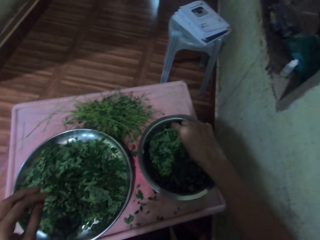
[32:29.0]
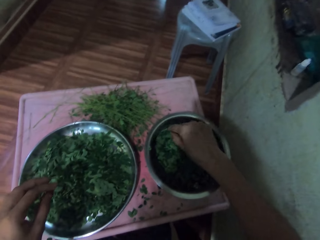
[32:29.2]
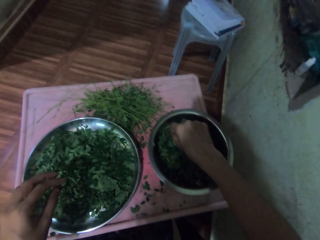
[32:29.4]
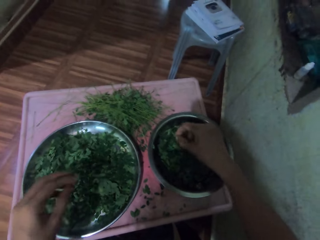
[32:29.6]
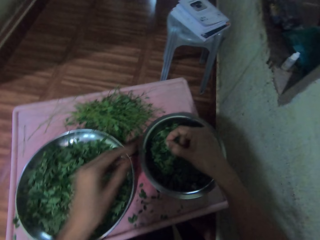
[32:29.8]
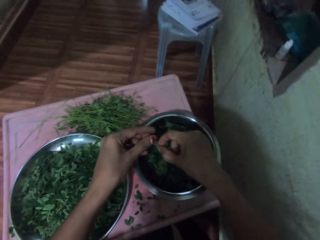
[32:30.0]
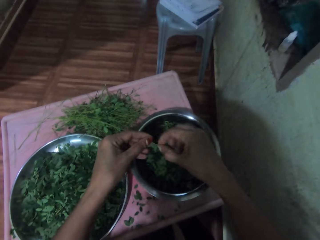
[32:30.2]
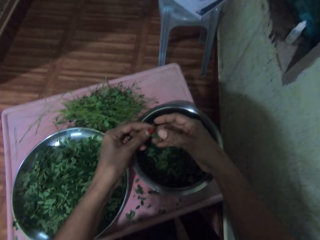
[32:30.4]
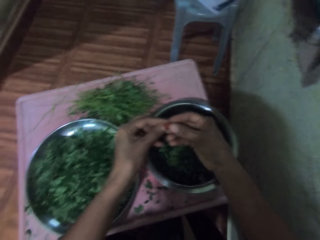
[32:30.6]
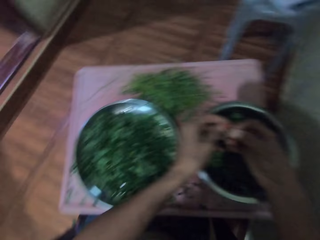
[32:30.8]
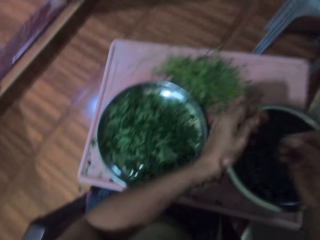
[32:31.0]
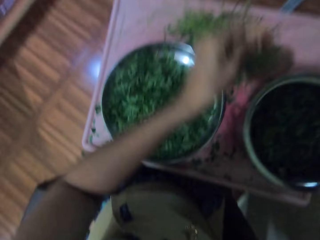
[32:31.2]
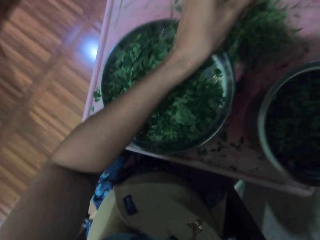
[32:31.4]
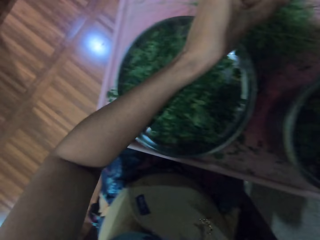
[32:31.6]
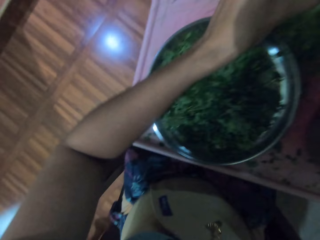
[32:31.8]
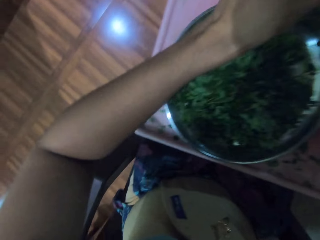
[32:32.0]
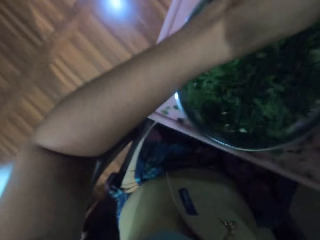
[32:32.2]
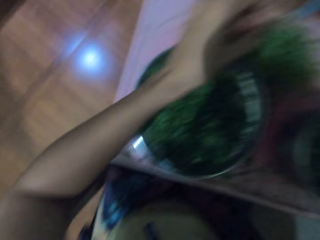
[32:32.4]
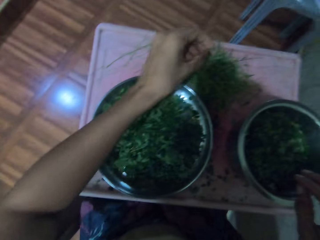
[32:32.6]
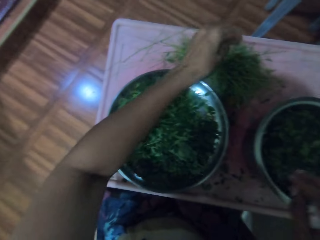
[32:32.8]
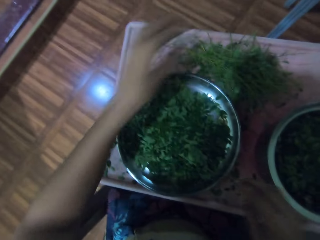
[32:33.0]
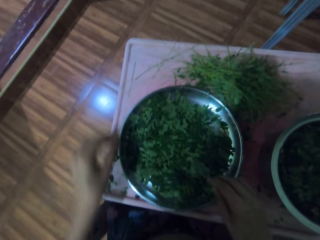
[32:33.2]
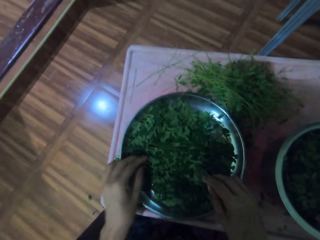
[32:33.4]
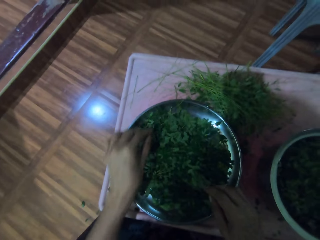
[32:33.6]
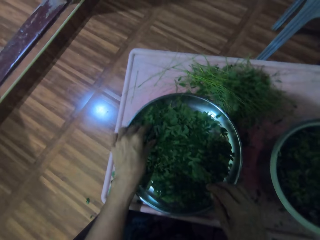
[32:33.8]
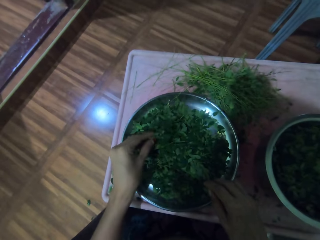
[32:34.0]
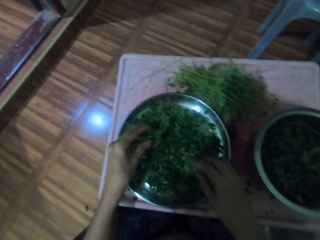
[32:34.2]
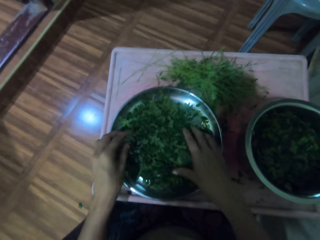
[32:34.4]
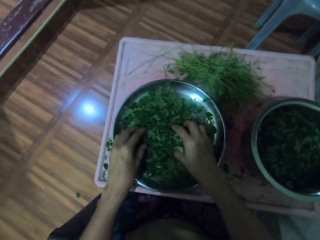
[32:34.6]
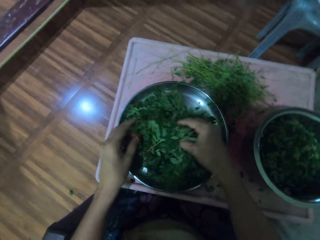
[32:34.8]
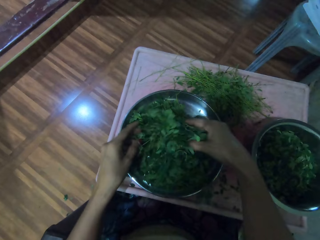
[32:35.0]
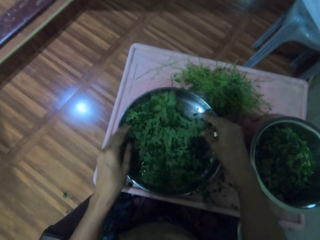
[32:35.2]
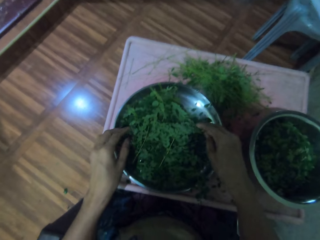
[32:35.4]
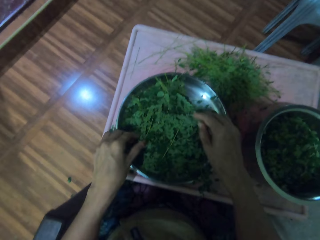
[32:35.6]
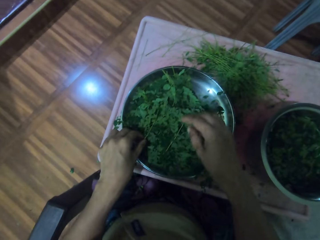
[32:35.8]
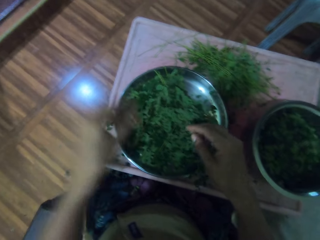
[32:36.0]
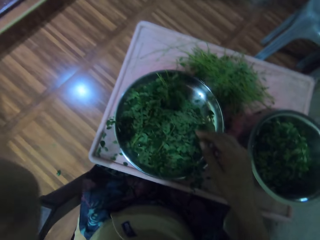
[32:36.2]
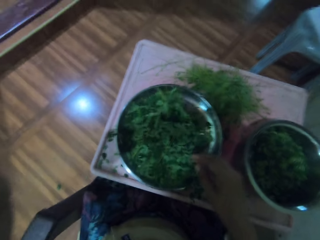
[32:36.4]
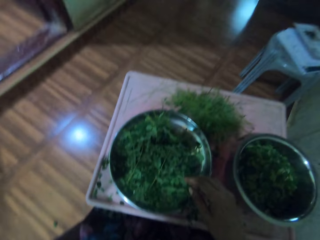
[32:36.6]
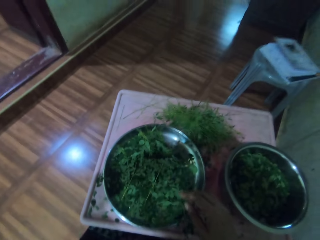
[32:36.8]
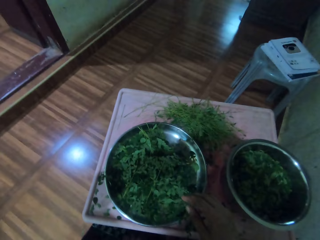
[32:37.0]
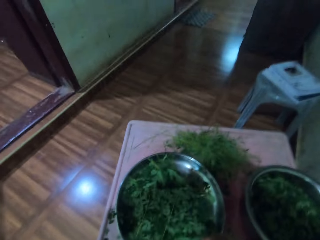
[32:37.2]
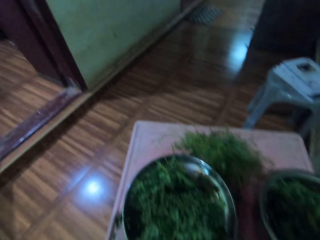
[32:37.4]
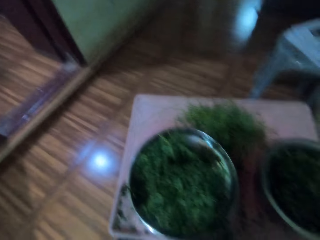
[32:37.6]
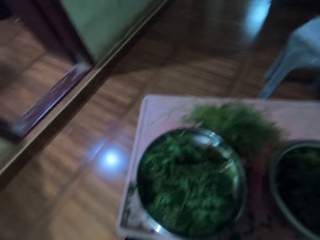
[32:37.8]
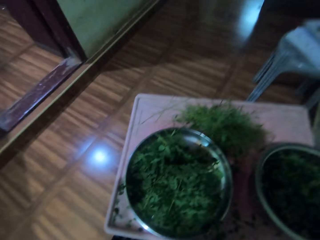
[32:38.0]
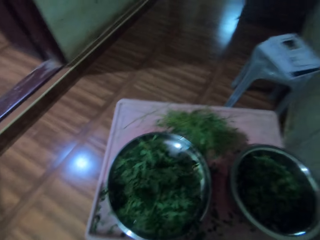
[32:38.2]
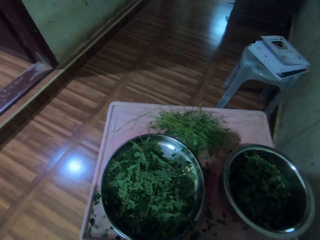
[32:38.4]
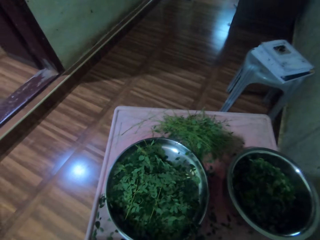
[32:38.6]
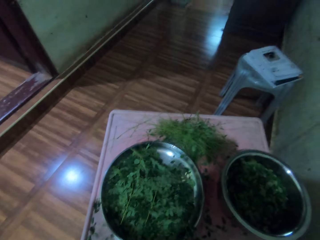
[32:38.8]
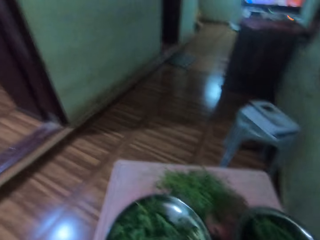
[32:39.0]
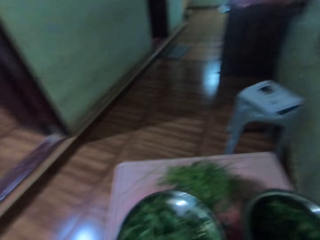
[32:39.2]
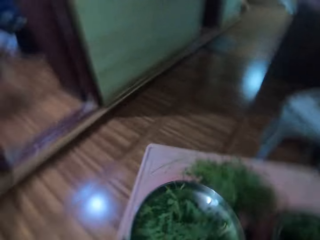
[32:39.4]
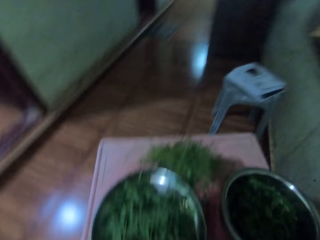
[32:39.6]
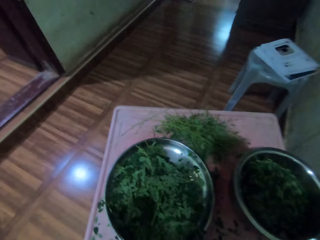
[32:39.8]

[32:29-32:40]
The camera wearer picks a leaf with his right hand. He holds the leaf with both hands. He puts down the leaf with his left hand. He picks vegetables from the tray. He shuffles the plants with both hands. He raises his left hand. He adjusts the camera.

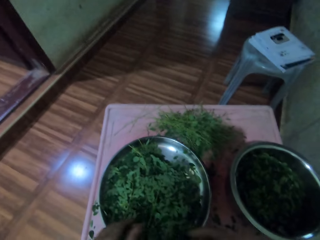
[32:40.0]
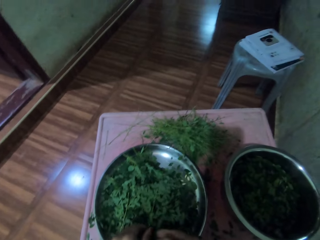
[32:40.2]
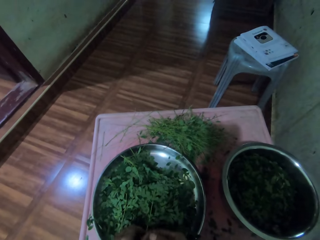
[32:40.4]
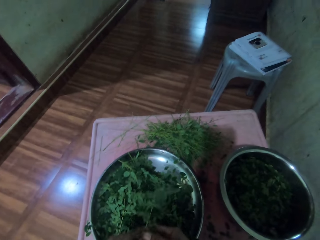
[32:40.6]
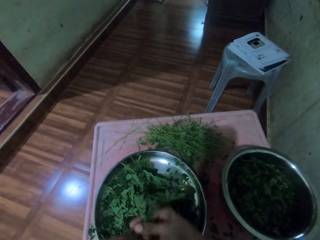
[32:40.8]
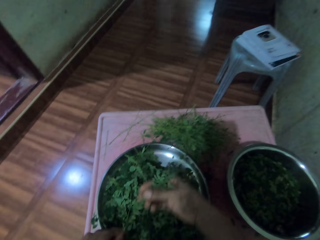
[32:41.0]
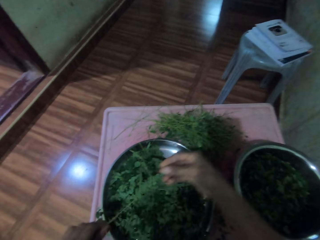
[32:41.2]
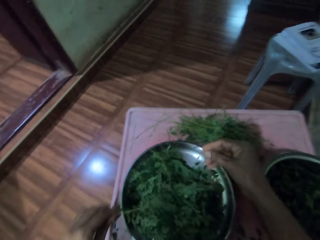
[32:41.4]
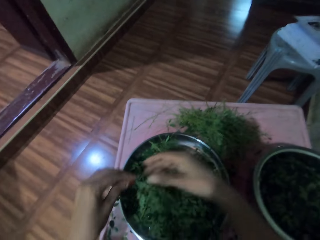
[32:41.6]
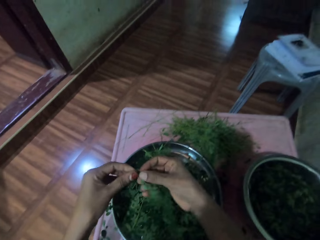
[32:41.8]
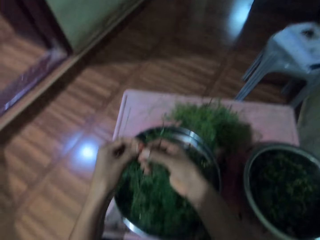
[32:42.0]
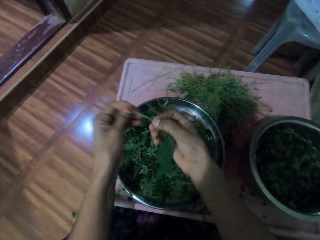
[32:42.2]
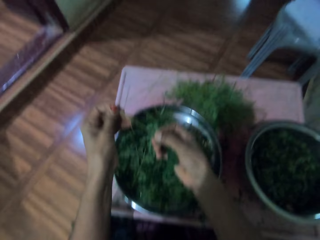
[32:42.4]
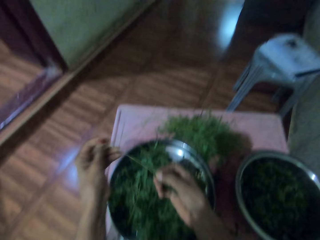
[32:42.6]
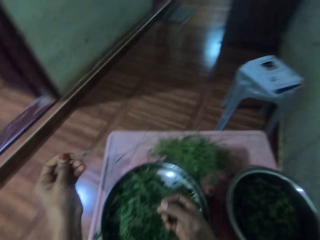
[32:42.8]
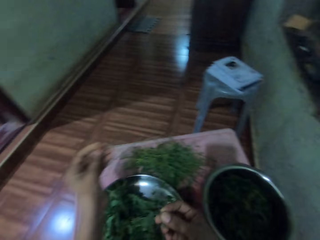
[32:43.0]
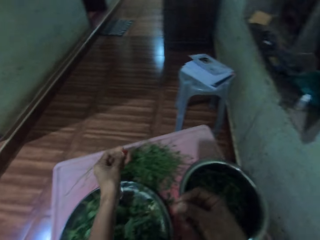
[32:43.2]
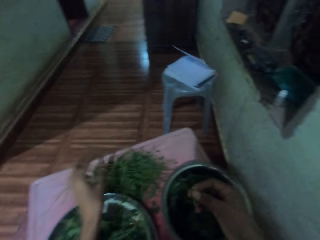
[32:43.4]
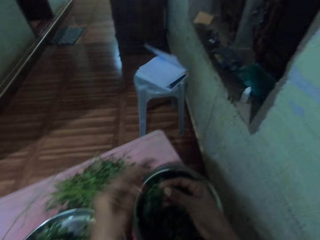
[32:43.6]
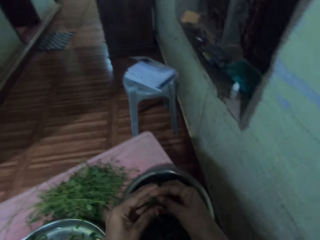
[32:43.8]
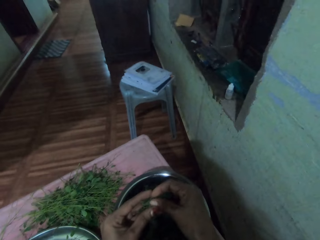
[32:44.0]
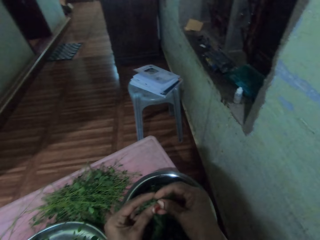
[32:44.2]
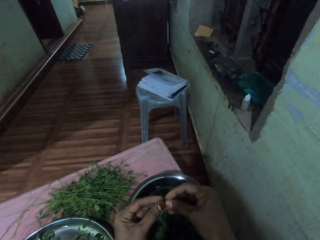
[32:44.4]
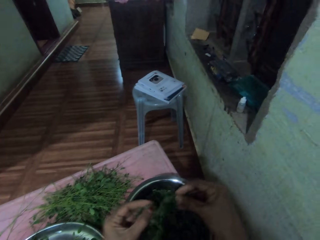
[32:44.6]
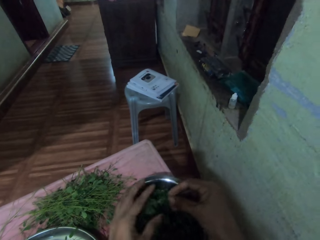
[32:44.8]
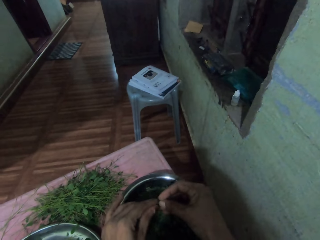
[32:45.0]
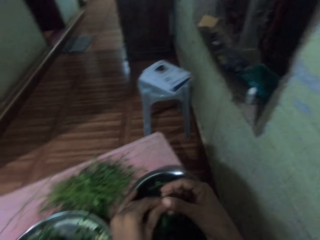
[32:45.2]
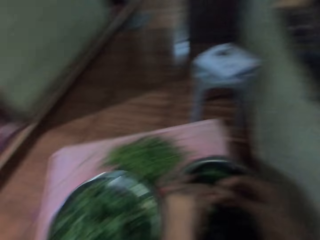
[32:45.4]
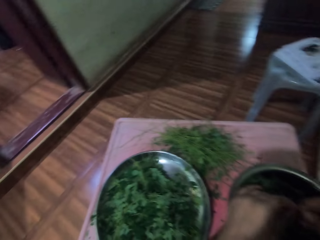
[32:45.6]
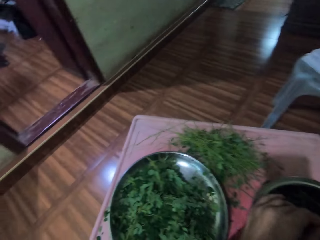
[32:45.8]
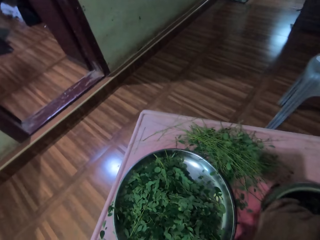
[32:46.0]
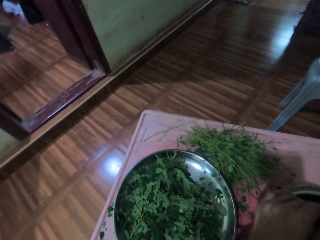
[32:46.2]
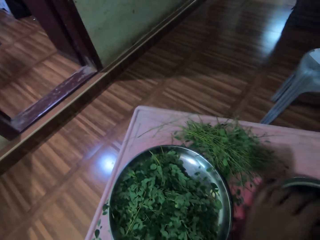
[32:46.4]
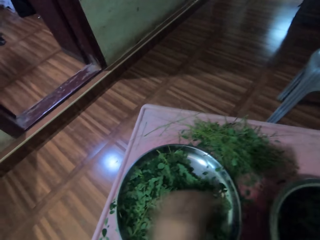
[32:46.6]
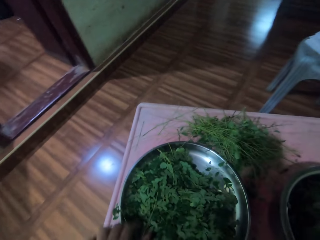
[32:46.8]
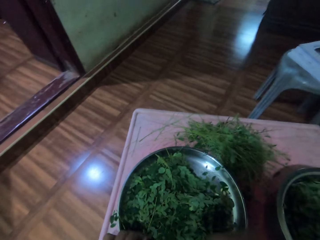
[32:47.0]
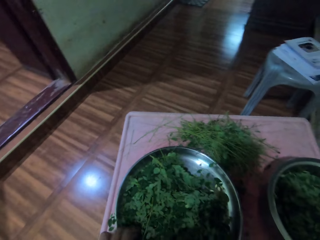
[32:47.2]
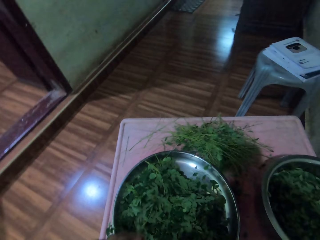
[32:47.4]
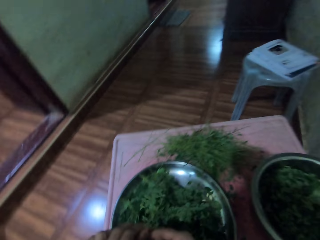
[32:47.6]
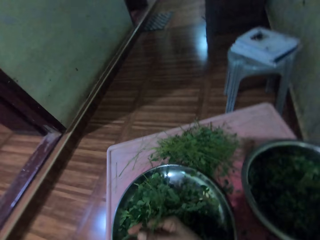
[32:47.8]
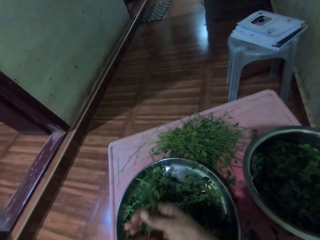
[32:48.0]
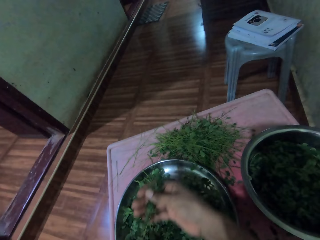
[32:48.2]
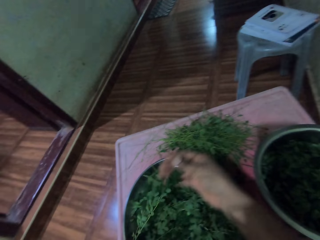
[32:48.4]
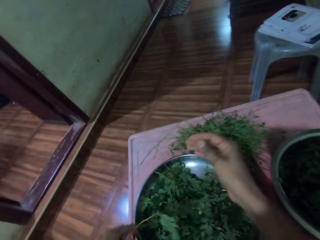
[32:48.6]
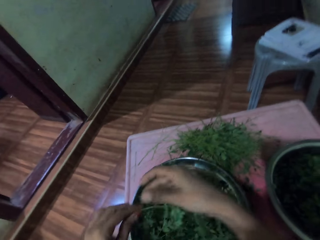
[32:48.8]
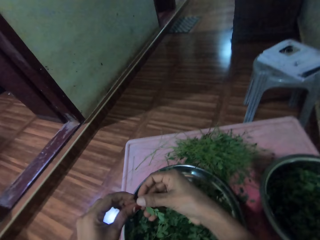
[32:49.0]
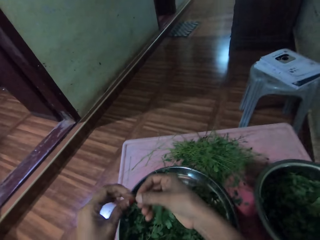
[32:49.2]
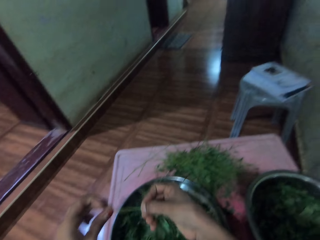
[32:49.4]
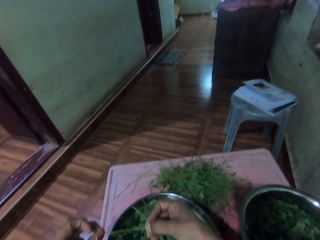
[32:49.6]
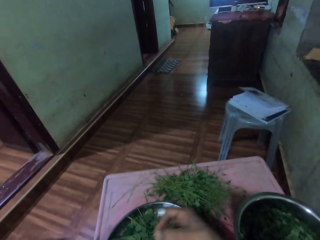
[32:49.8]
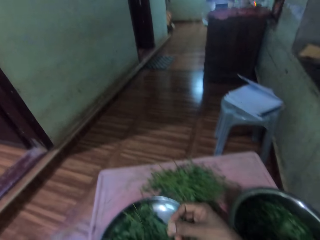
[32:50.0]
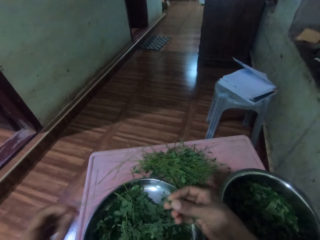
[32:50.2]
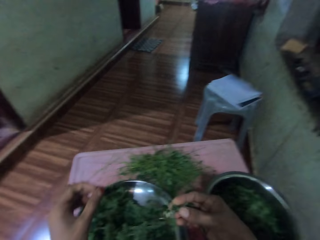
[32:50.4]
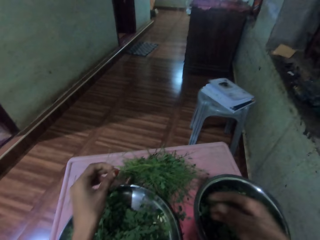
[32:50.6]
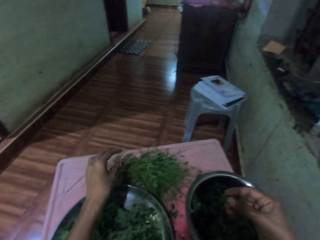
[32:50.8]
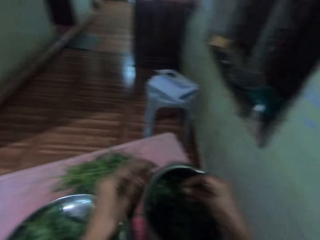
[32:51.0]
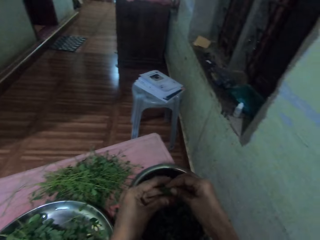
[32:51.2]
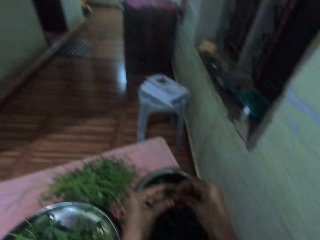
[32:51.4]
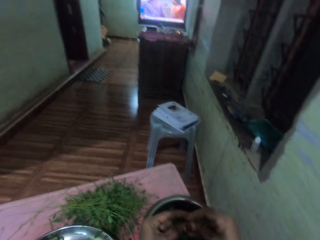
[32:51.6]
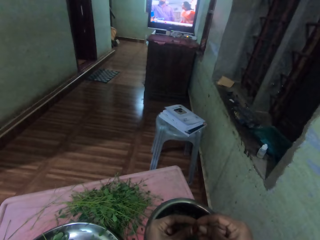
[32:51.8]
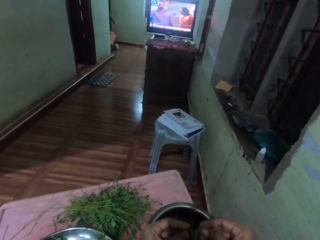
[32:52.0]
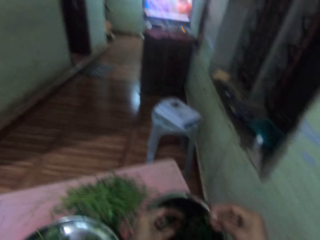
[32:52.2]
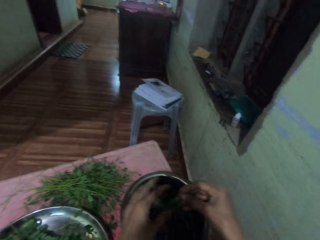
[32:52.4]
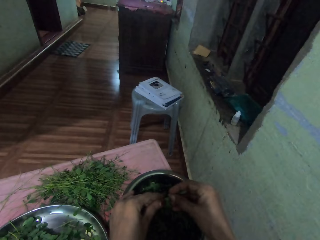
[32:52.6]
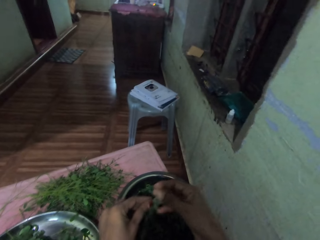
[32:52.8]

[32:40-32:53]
The camera wearer shakes. He picks vegetables from the tray. He peels the leaves with his right hand. He removes the vegetables from the stalk. He drops down the stem with his left hand on the table. He puts the vegetables in the basin. He holds the leaves with both hands. He picks vegetables from the tray. He peels the leaves with his right hand. He removes the vegetables from the stalk. He drops down the stem with his left hand on the table. He puts the vegetables in the basin. He looks at the television.
